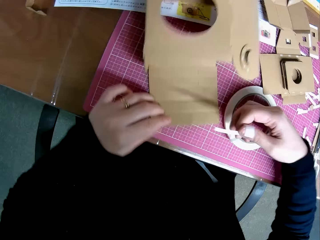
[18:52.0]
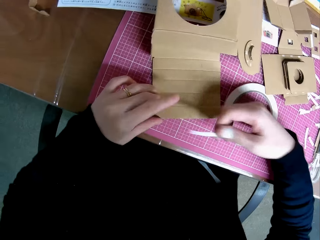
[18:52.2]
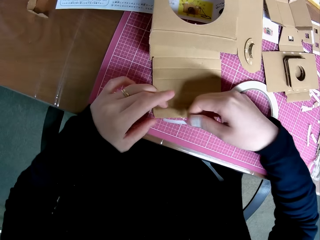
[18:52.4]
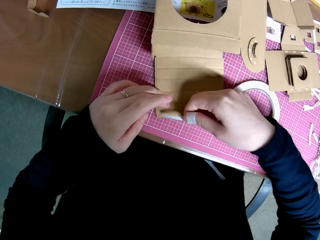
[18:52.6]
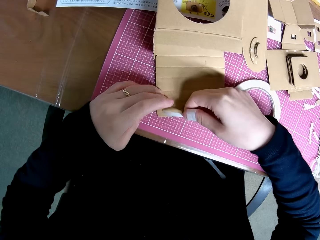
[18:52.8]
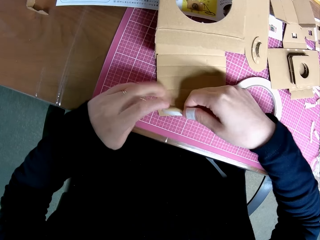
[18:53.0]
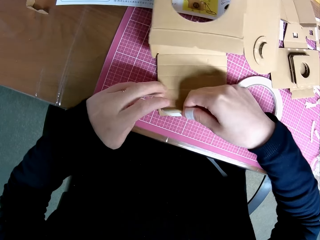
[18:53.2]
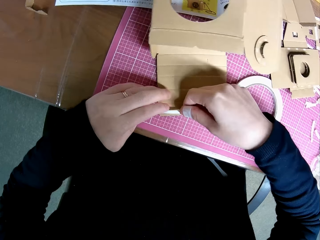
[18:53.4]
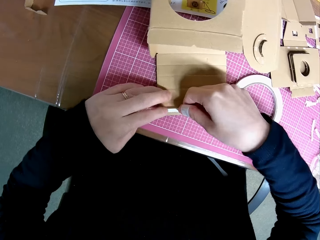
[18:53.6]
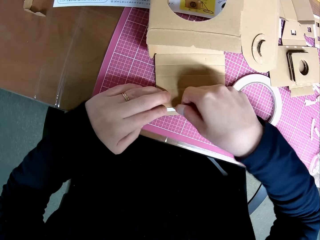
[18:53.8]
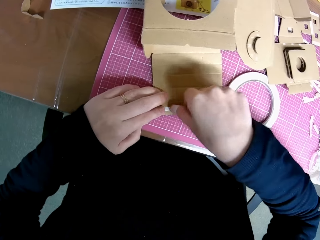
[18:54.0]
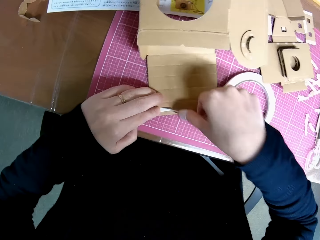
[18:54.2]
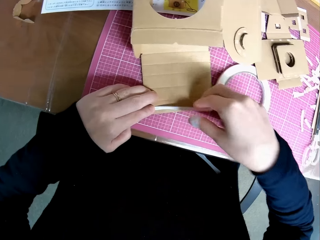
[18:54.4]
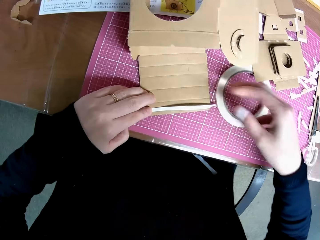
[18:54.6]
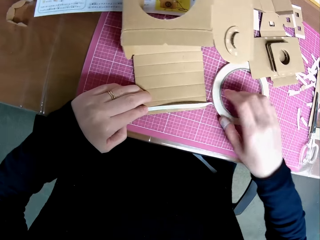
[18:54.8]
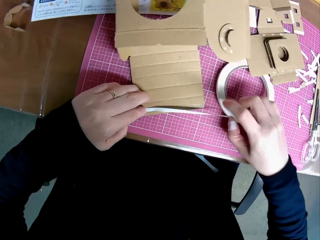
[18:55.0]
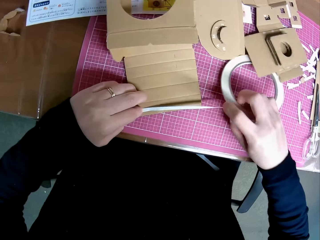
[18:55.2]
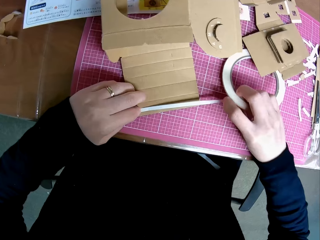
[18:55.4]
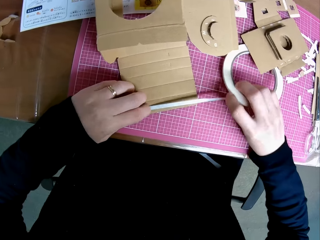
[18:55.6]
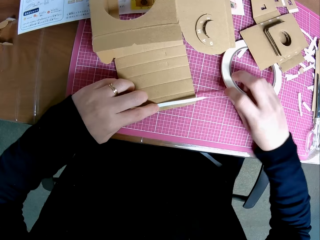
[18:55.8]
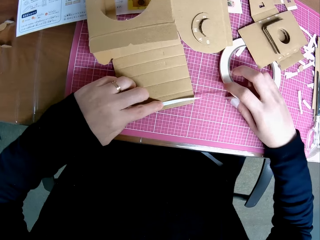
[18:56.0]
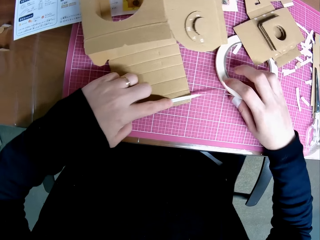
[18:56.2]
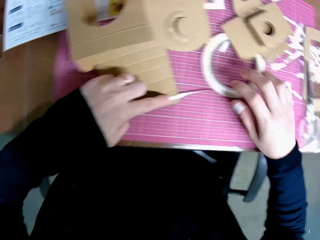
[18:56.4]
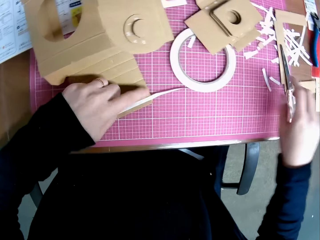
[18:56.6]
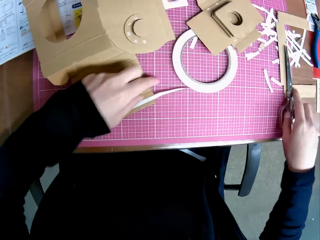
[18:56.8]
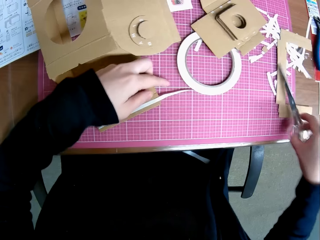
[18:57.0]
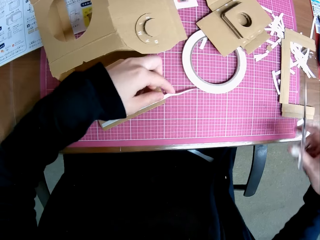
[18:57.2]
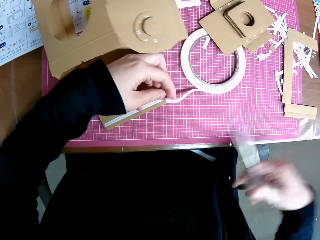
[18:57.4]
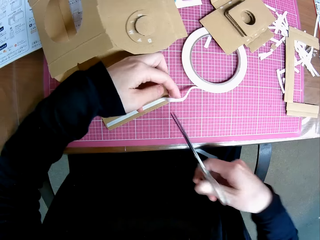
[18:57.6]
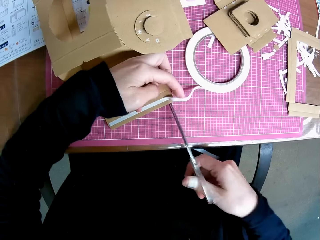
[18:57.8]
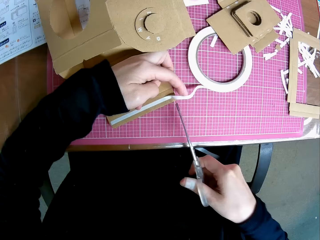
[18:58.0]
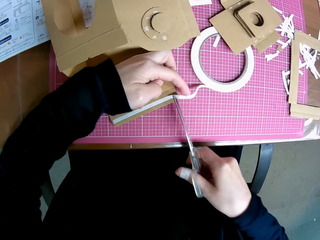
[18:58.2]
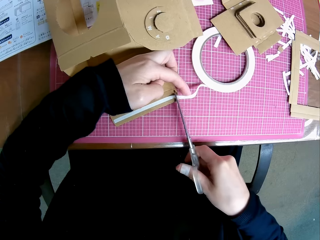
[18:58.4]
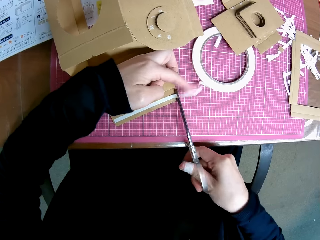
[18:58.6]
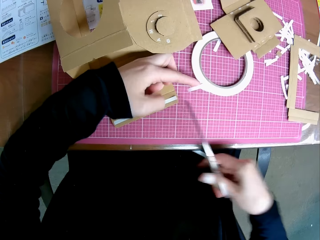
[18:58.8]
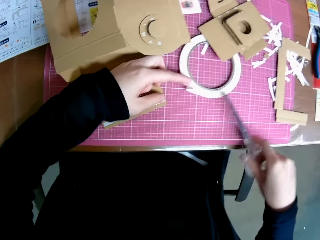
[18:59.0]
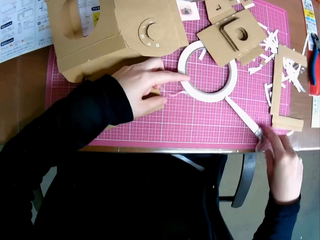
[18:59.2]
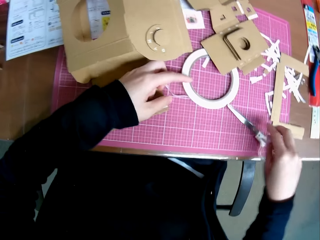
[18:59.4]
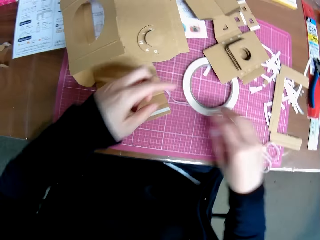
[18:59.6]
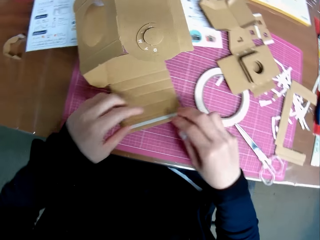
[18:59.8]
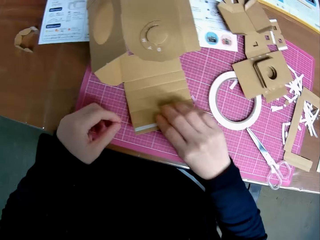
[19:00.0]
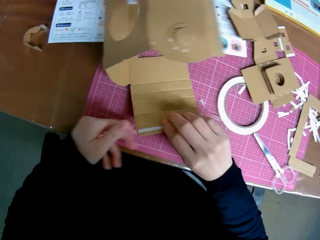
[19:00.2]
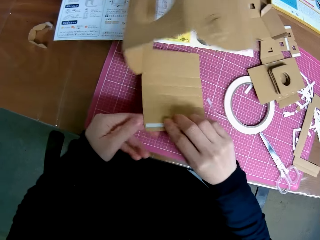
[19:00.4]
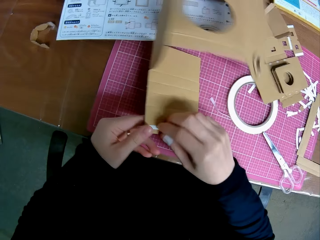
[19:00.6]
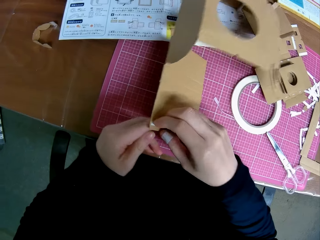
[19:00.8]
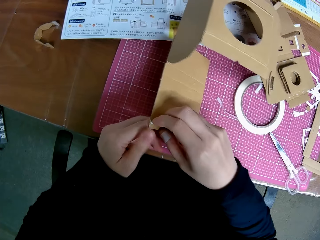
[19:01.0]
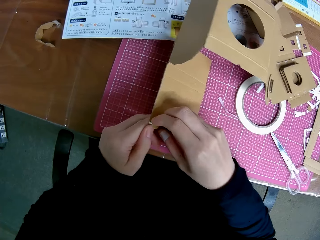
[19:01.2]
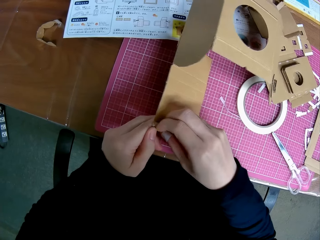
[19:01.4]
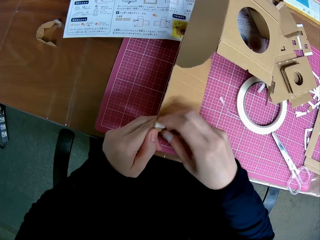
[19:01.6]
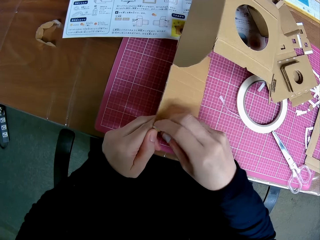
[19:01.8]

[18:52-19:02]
The camera wearer fixes the masking tape on the woodcraft. They pick up the scissors on the table. They cut the masking tape with the scissors. They drop the scissors on the table.

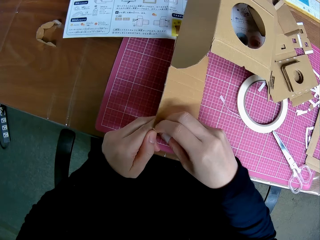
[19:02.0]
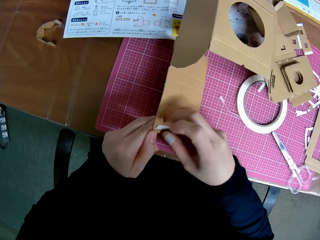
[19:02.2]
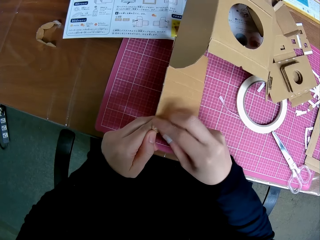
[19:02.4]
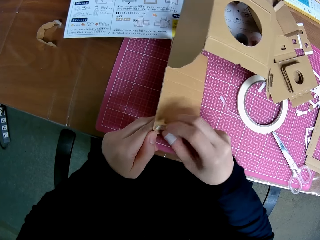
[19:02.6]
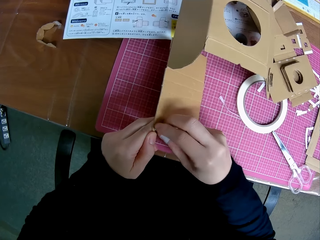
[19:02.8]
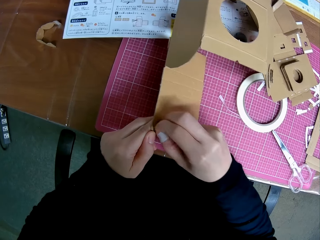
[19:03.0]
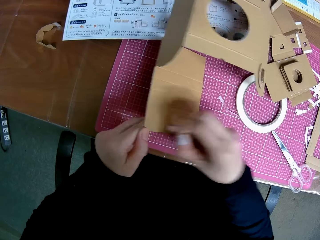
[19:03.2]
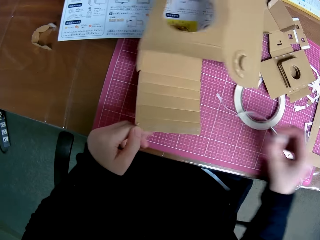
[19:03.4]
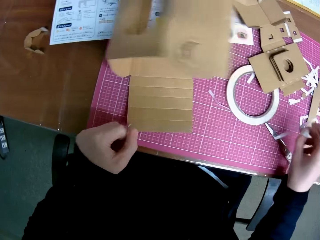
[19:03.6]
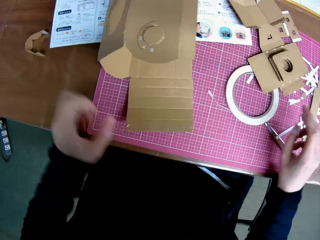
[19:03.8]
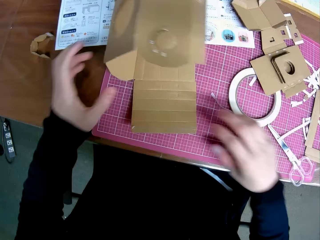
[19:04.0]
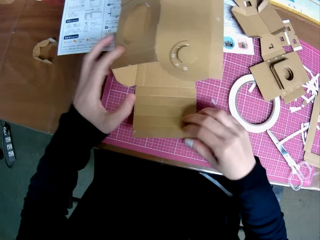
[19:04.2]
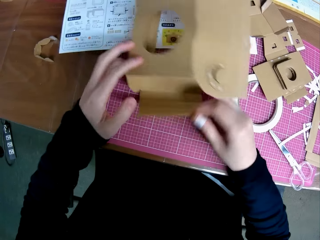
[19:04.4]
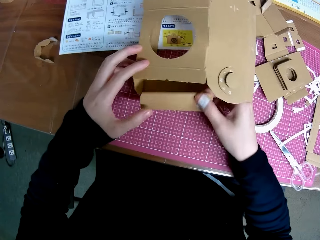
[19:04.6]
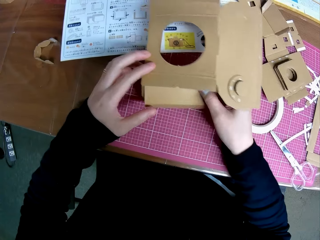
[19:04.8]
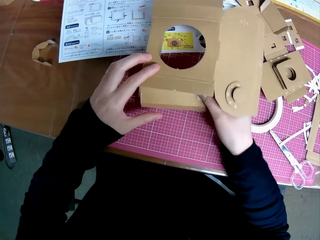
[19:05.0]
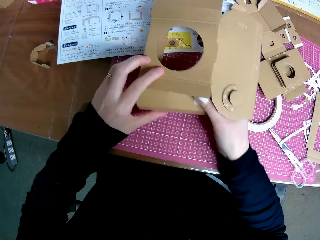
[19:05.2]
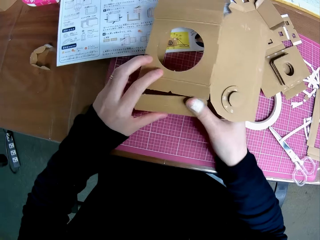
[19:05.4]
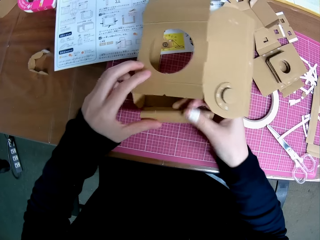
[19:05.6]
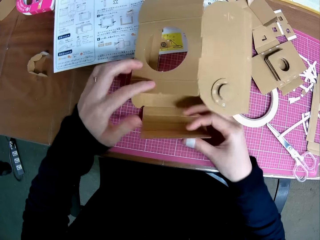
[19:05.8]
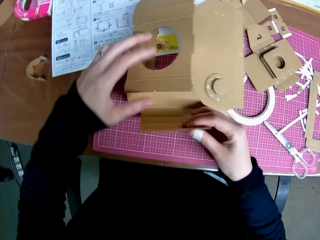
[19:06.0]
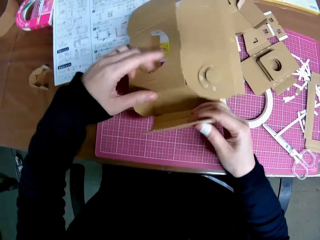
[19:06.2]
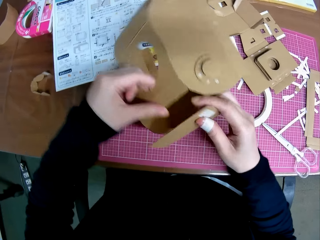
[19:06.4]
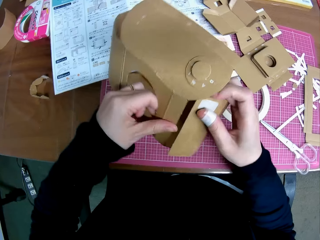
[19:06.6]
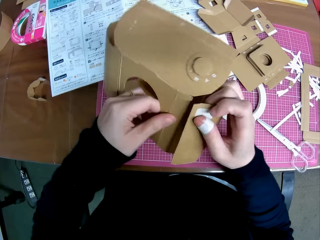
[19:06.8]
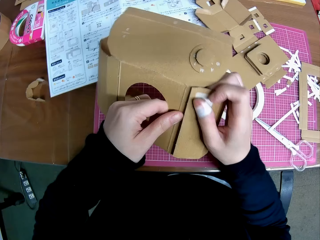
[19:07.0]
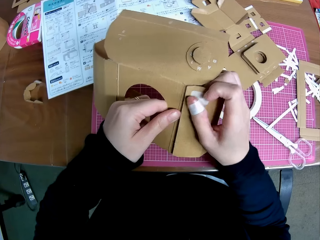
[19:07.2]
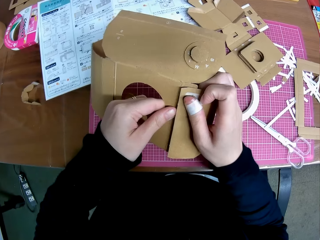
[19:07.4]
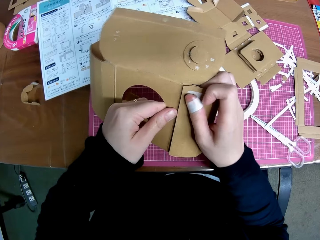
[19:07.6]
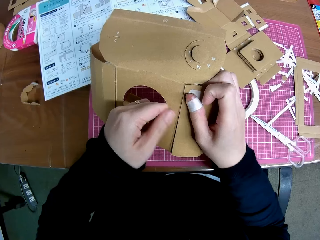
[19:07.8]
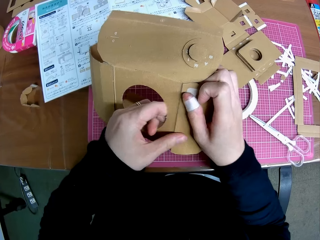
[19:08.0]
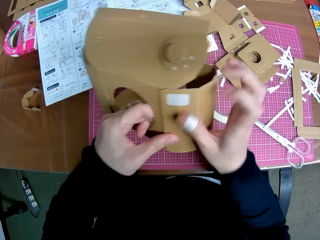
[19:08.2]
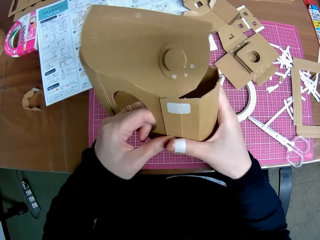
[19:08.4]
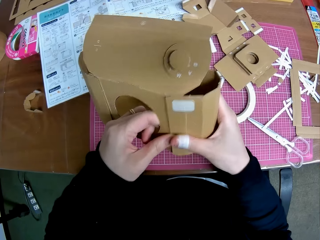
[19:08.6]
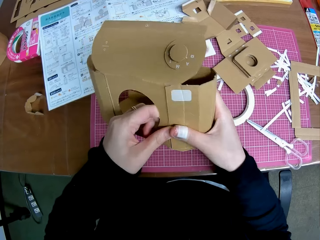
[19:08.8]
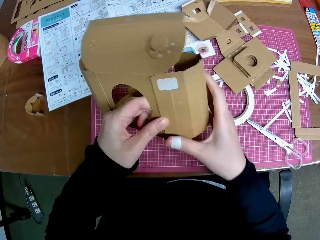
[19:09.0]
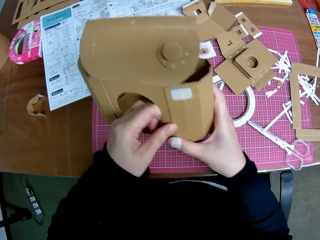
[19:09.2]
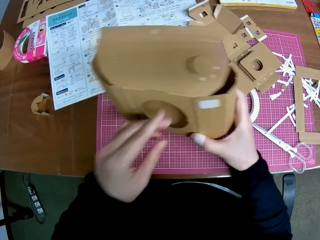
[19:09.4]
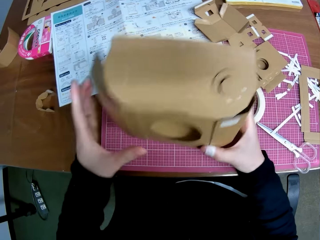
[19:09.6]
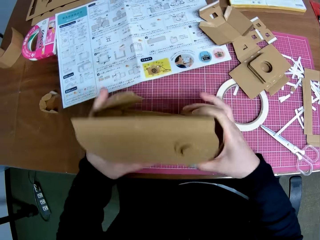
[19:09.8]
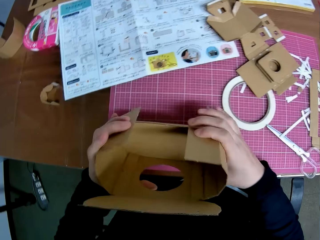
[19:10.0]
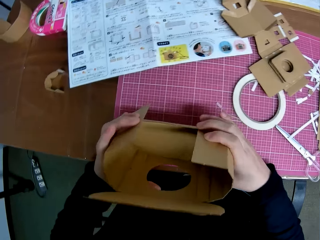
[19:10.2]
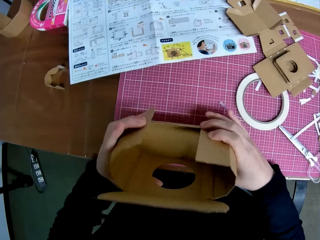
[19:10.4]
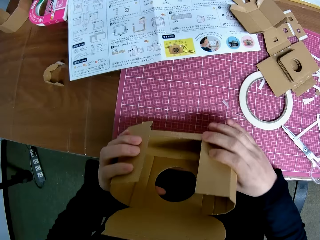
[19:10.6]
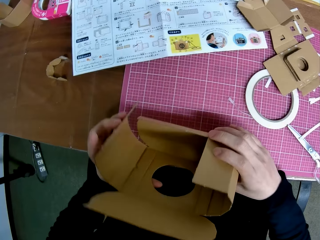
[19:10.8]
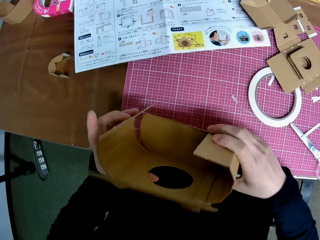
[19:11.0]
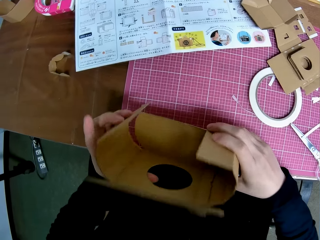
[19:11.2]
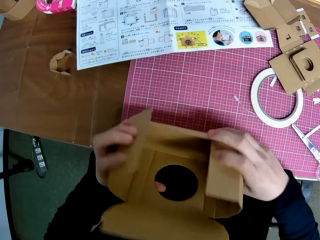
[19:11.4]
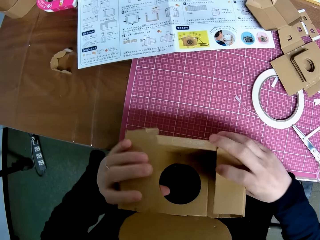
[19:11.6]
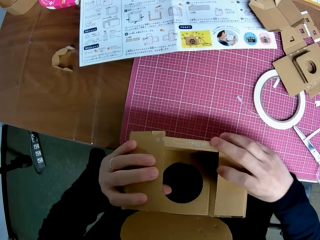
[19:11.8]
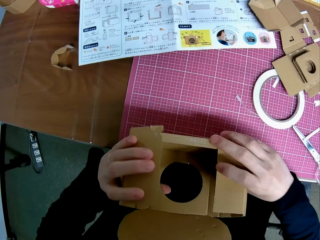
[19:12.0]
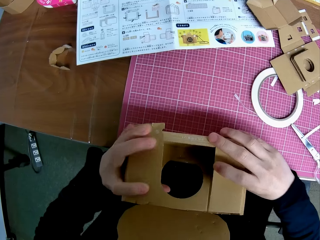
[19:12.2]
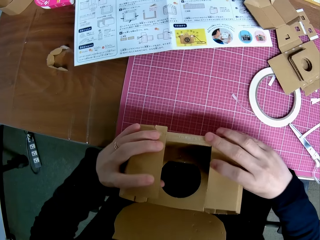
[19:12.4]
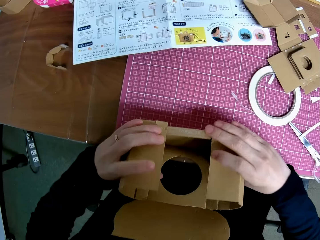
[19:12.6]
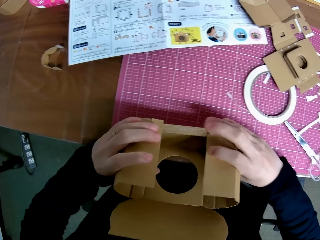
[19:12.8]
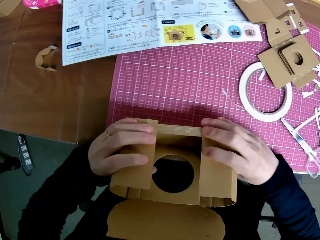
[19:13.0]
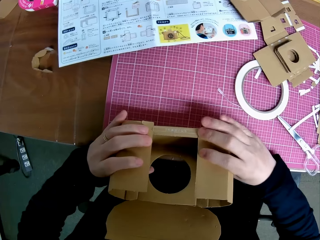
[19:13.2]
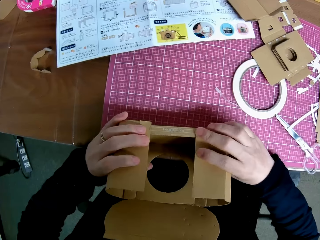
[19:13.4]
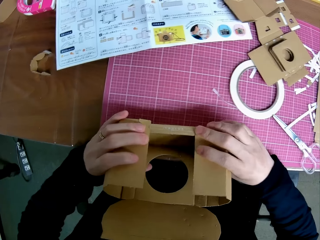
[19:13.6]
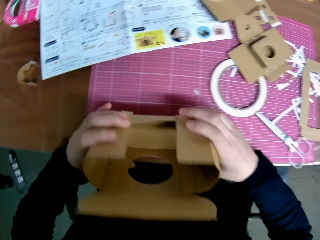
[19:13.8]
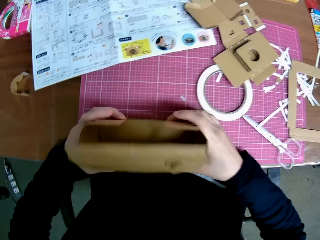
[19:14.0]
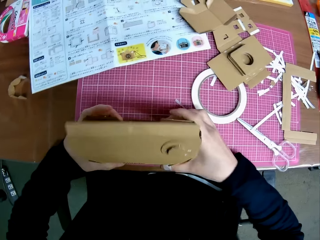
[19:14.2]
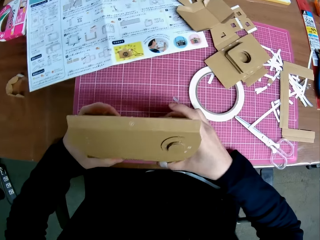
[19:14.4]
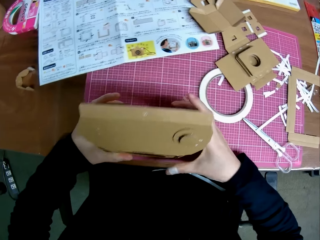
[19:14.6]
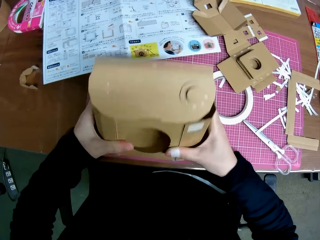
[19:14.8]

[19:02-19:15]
The camera wearer removes the masking tape from the woodcraft. They fix the woodcraft together. They stare at the woodcraft.
